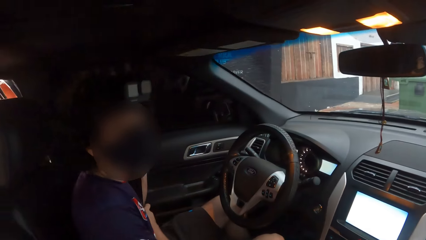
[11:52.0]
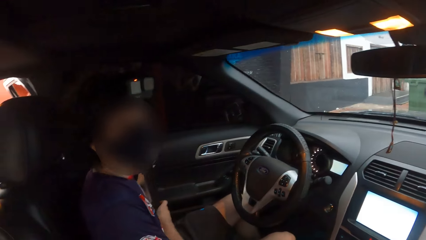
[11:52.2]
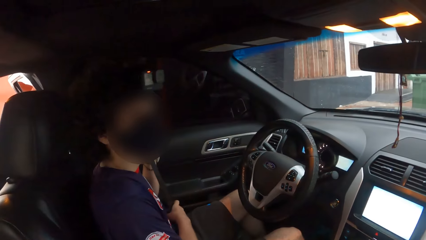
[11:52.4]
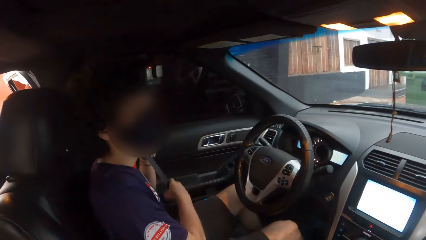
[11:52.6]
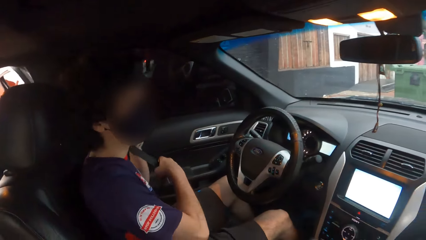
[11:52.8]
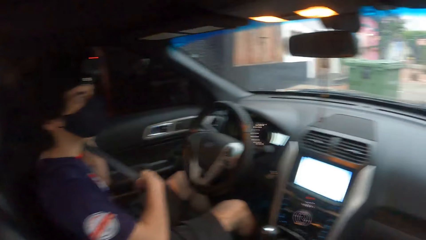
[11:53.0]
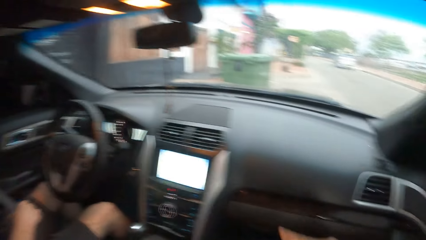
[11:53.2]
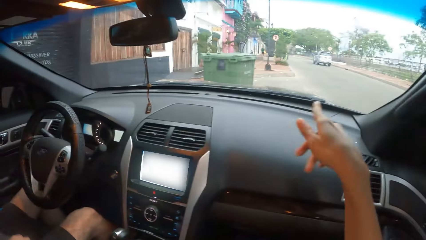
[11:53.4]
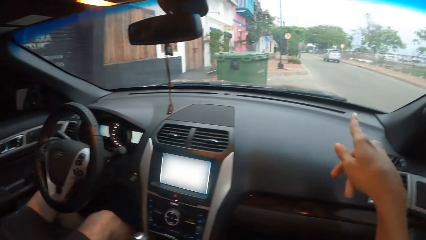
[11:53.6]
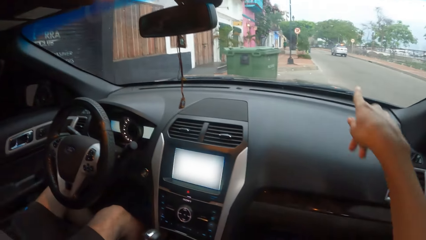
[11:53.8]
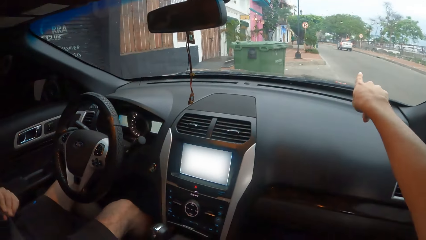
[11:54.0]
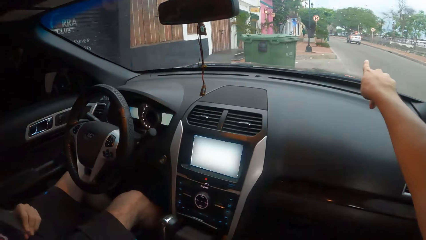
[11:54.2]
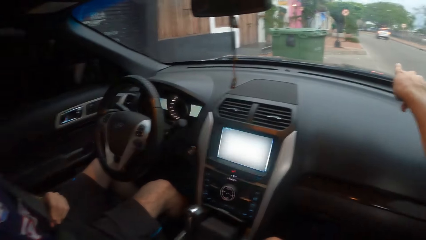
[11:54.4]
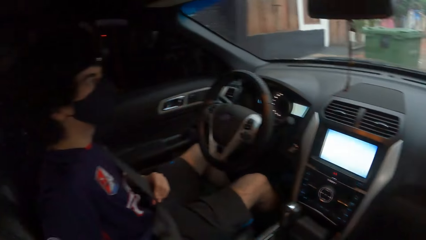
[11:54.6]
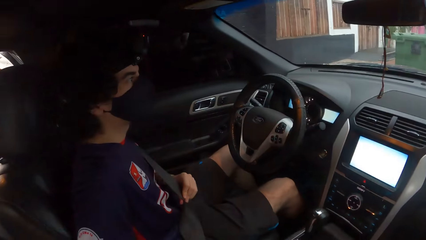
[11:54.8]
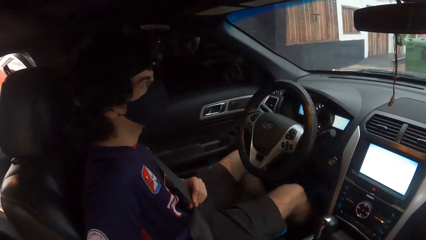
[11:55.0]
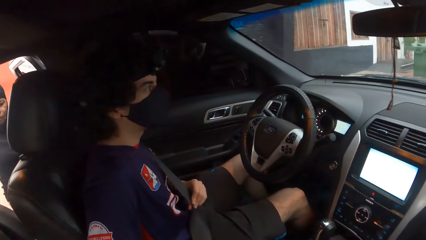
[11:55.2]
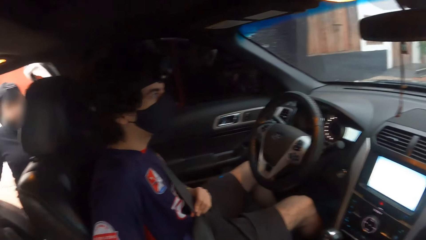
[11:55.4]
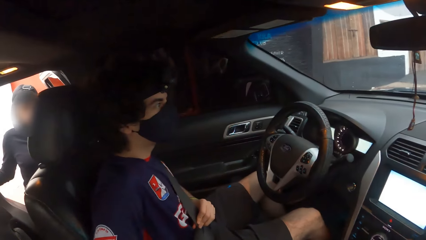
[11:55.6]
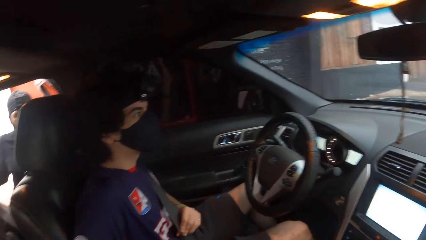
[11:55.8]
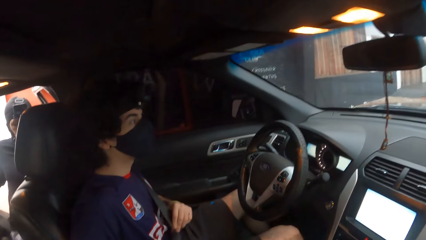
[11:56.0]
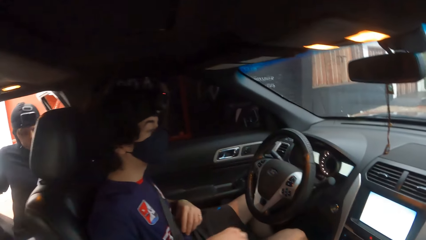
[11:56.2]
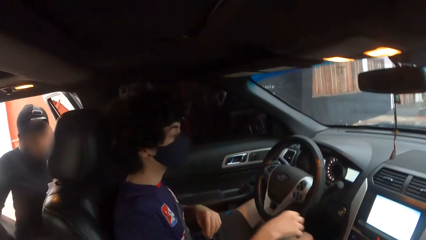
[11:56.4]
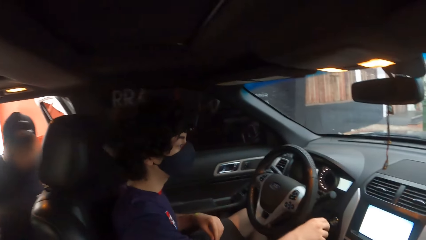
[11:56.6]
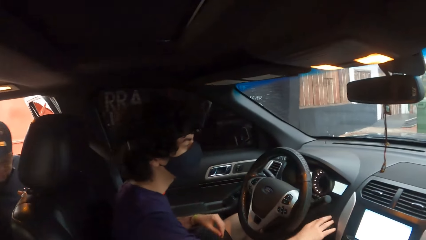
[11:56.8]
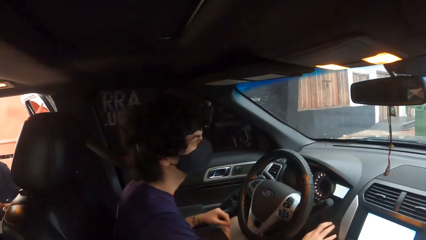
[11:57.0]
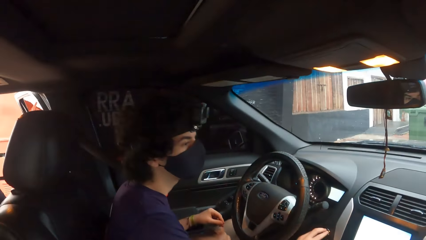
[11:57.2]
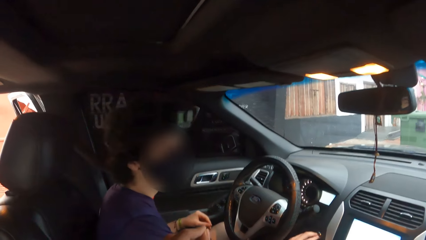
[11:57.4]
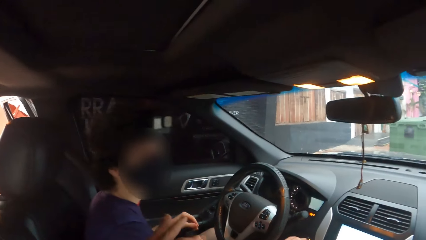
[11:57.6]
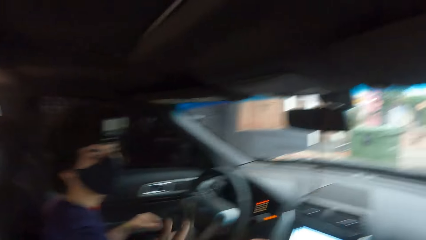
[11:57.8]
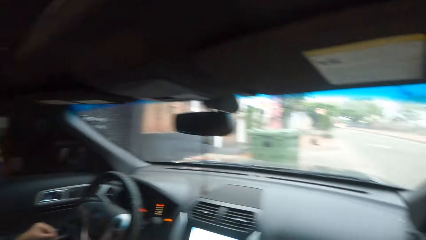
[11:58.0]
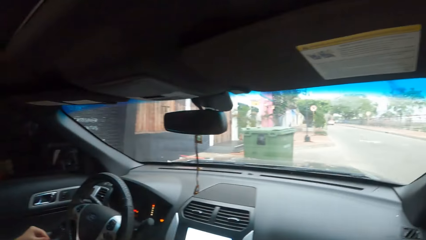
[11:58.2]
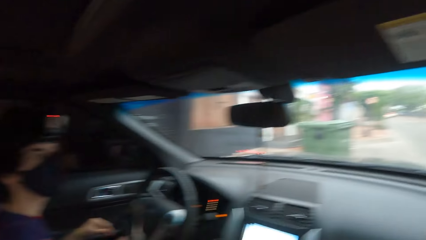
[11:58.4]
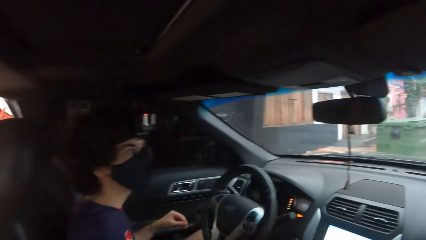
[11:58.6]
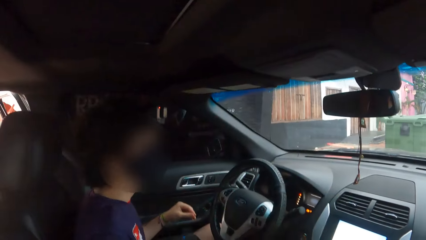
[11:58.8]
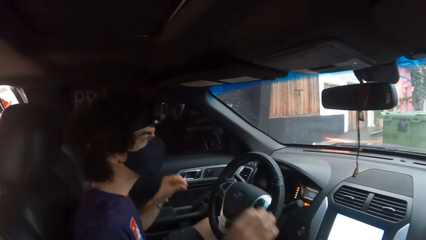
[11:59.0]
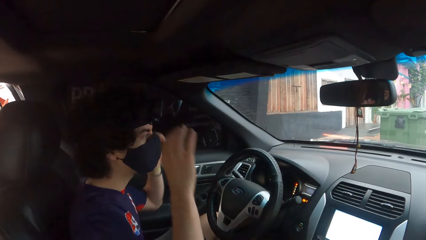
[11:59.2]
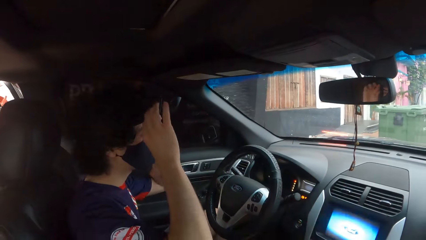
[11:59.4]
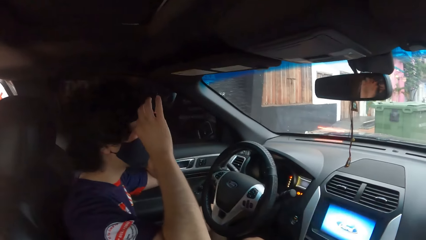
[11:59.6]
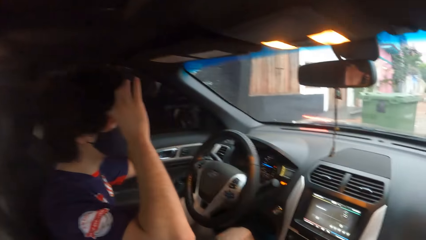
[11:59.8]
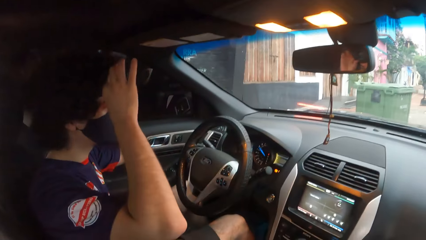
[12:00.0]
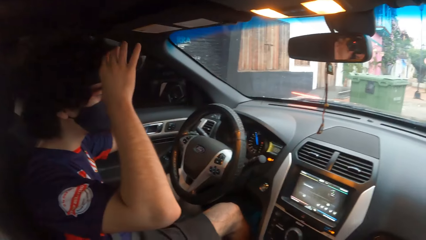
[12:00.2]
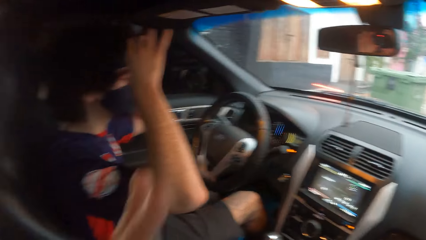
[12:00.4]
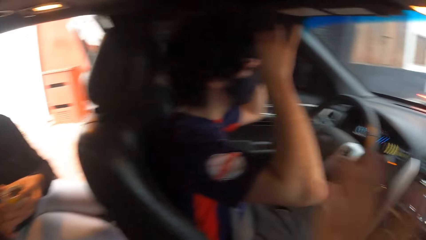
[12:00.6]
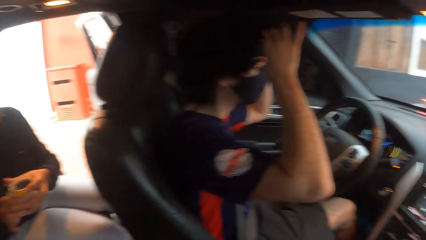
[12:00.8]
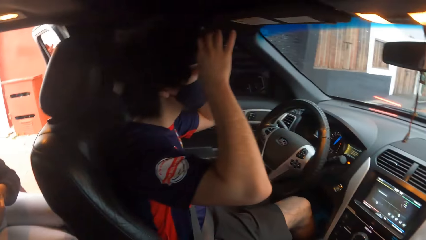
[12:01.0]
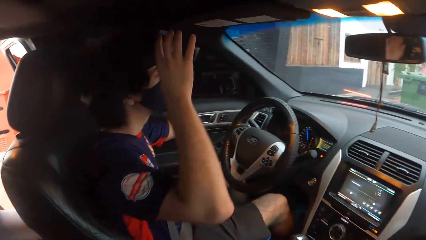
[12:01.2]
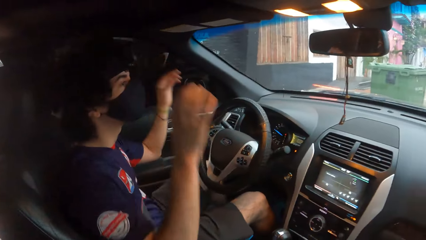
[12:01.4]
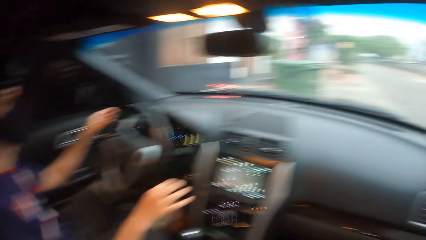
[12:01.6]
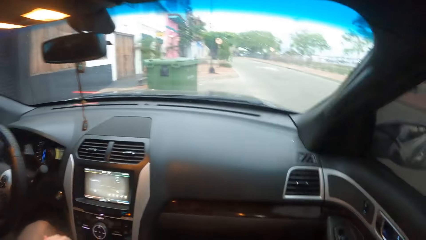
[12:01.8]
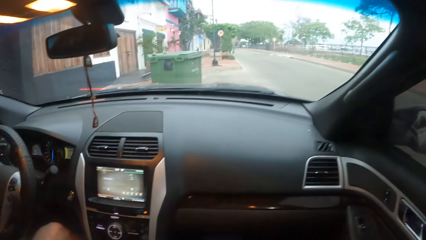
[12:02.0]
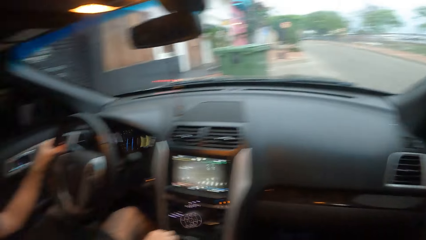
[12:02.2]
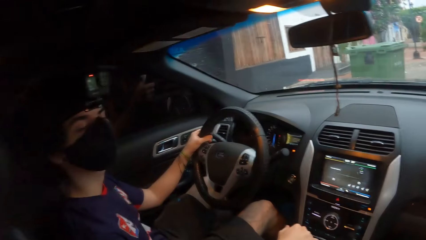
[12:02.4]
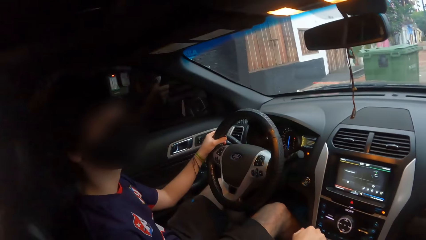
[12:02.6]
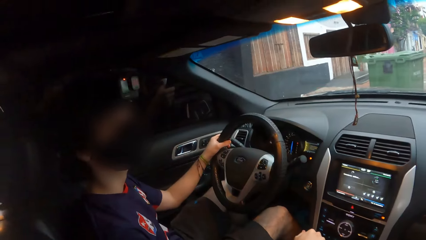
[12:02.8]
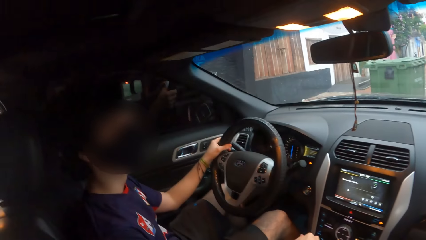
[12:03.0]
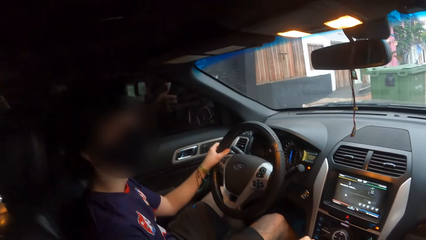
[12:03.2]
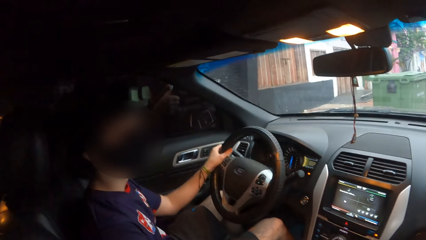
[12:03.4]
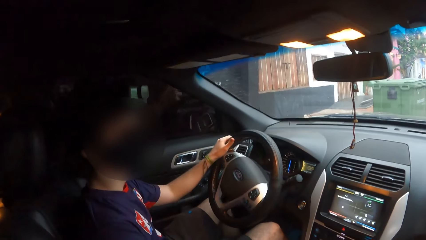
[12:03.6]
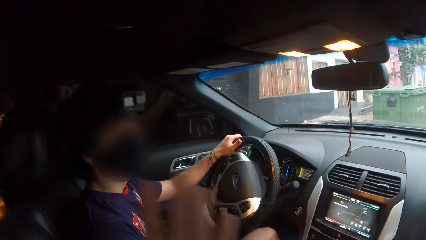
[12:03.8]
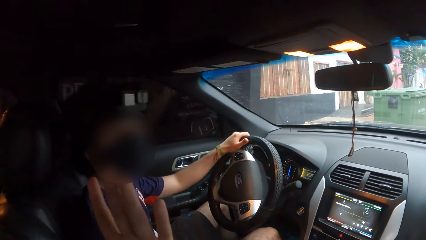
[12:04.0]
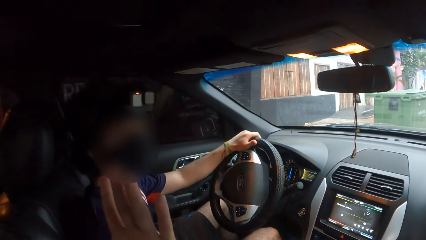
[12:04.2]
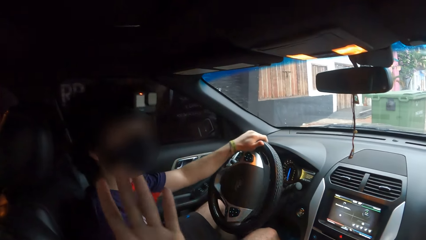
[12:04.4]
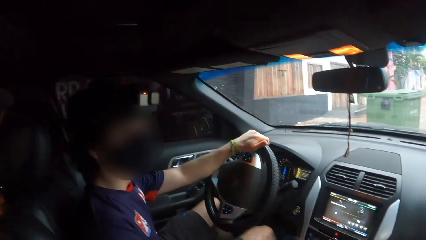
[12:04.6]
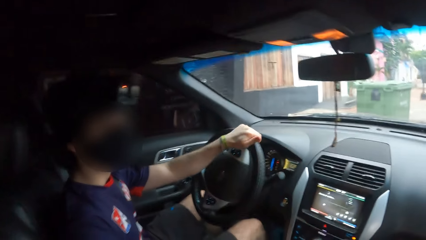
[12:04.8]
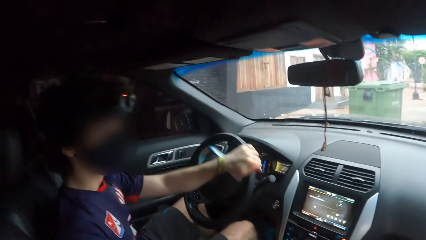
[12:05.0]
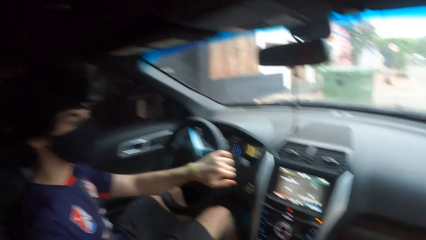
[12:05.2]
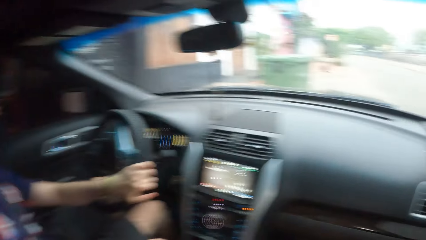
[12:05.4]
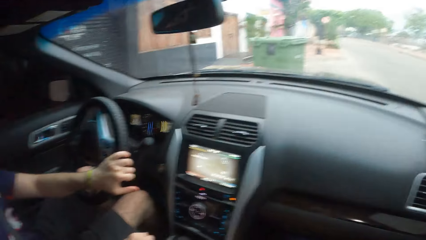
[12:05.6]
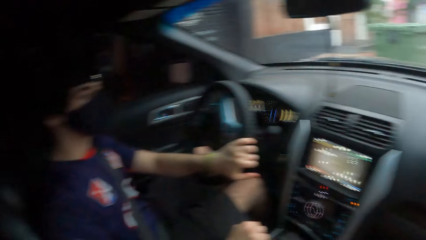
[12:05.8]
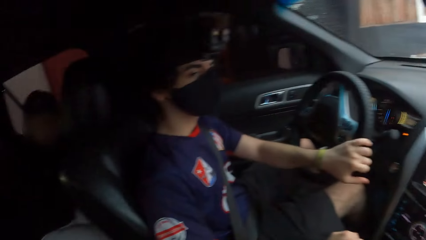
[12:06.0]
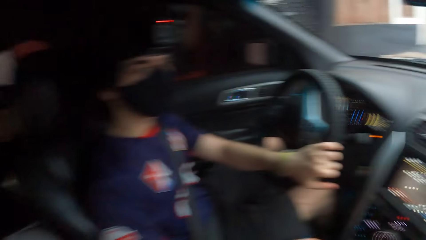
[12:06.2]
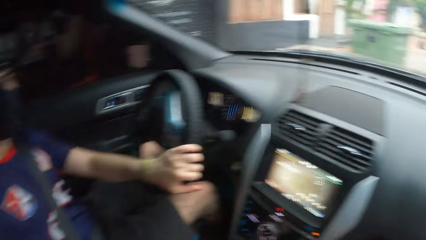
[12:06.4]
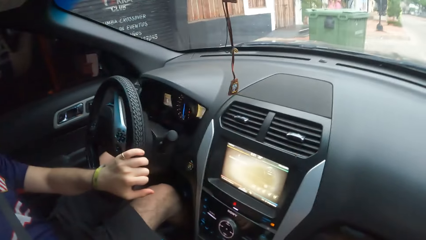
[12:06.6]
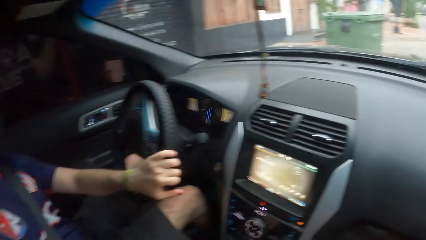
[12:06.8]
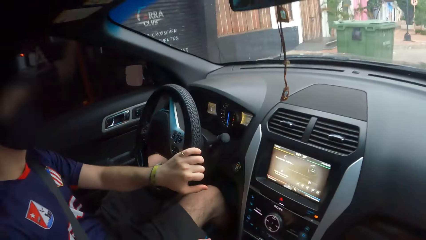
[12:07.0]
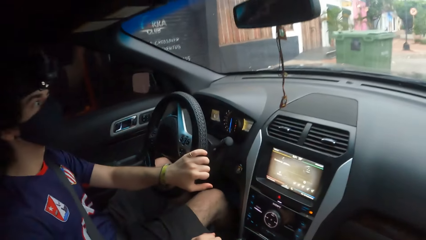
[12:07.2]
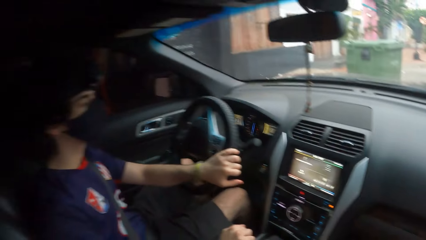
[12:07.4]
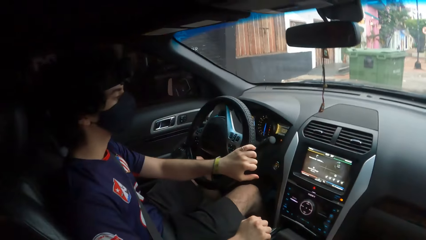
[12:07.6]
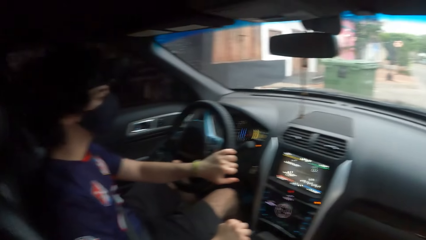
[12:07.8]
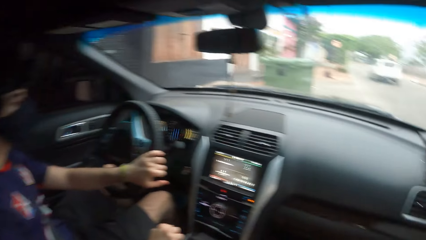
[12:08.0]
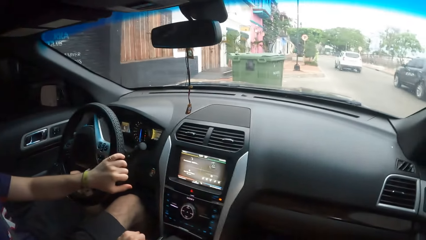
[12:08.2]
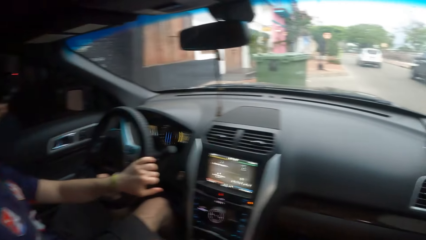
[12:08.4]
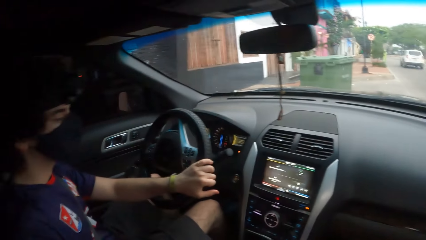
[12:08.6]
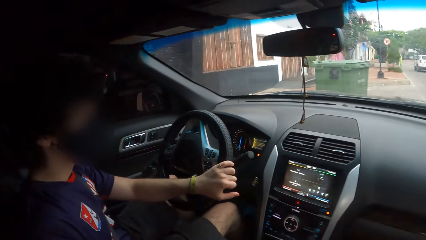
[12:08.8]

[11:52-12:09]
A man ties the seat belt around. A woman points at something on the windscreen of the car. The man adjusts the seat belt on the chest. He starts the vehicle. He holds the camera on the head. He holds the steering with the hand. He lifts the right hand up. He drives the vehicle on the road.
